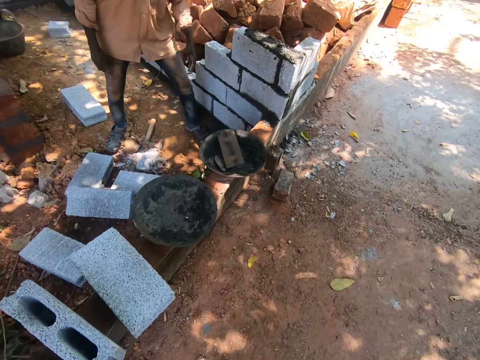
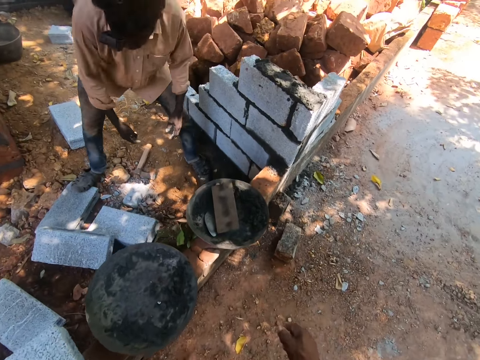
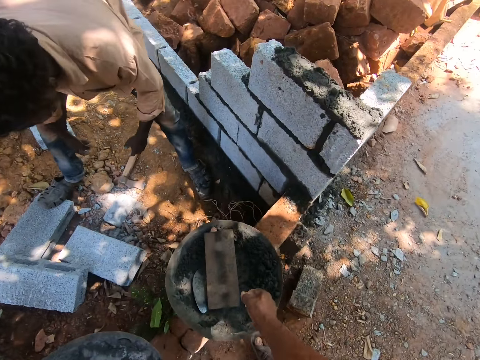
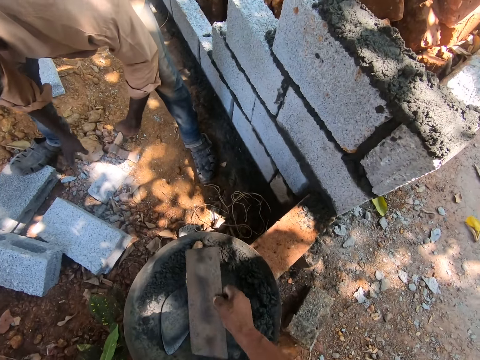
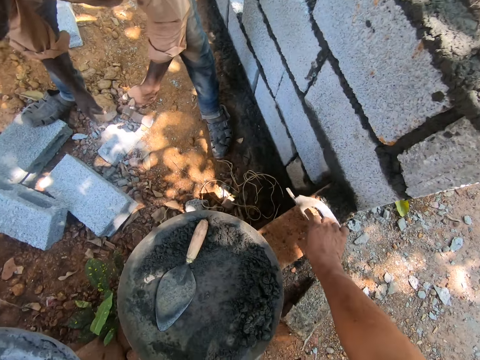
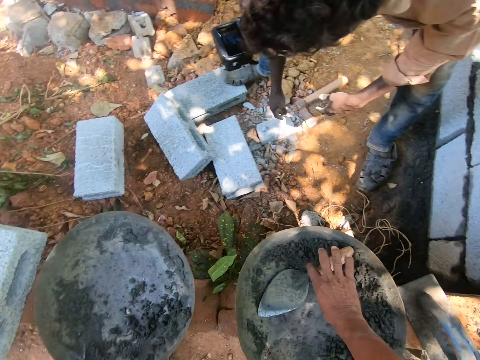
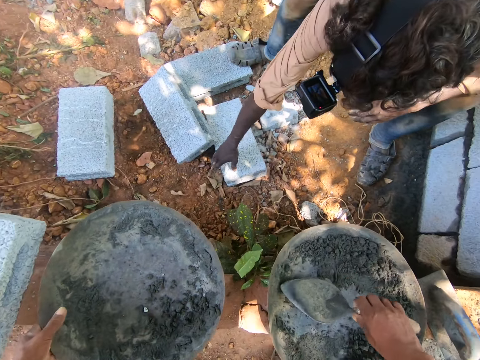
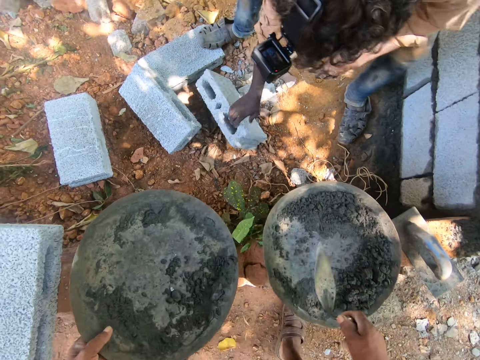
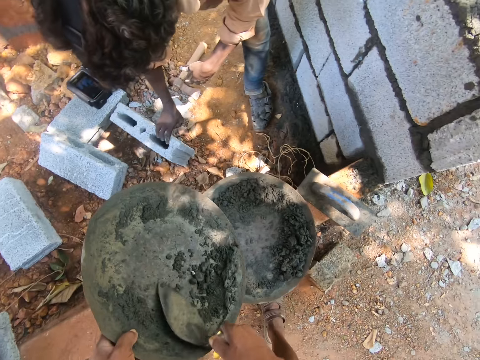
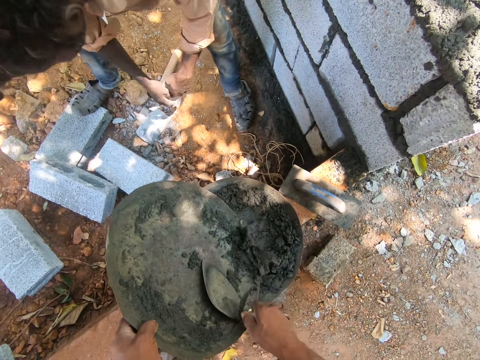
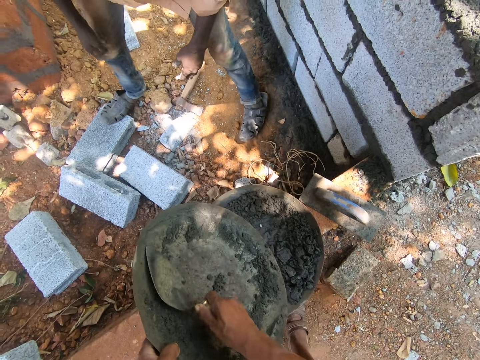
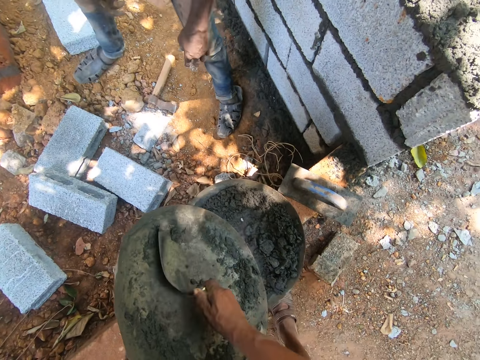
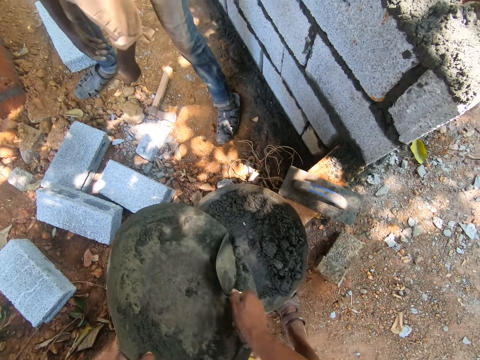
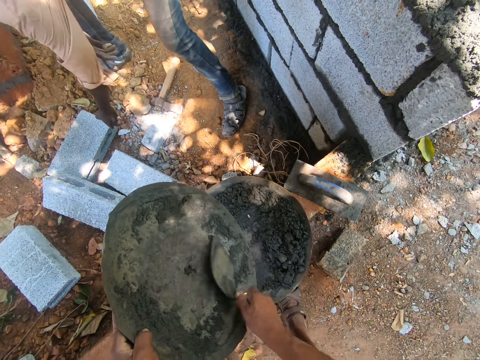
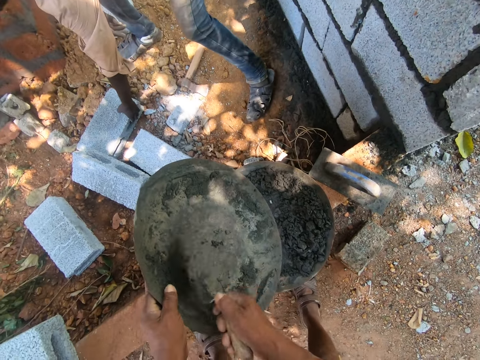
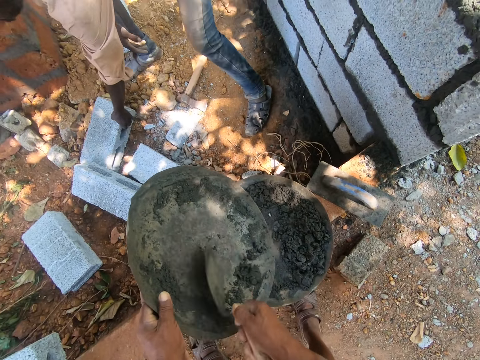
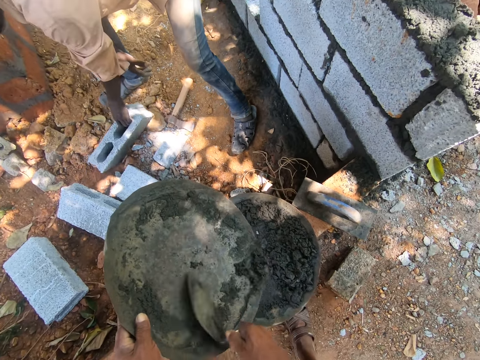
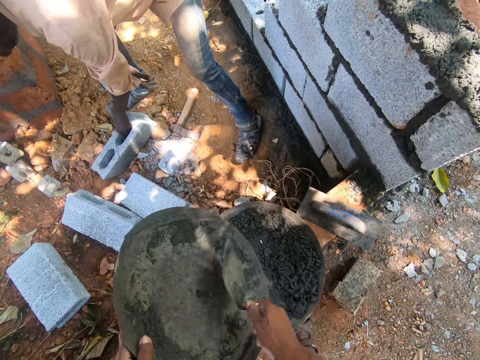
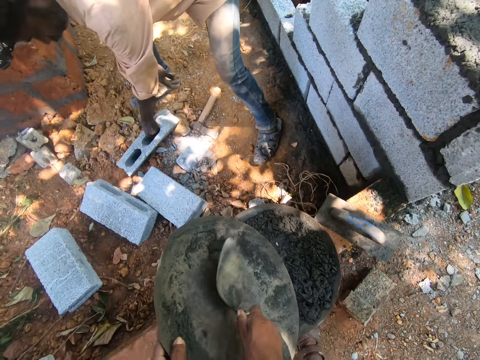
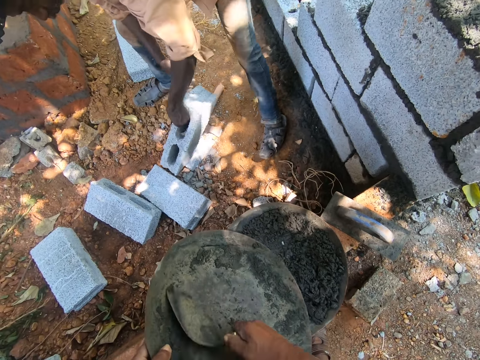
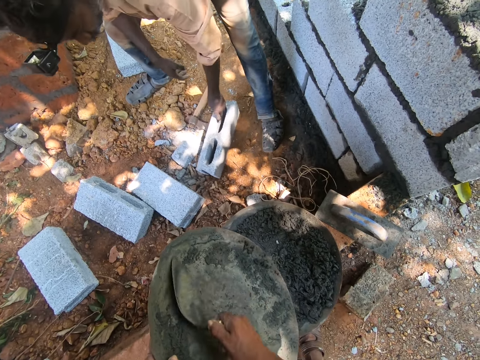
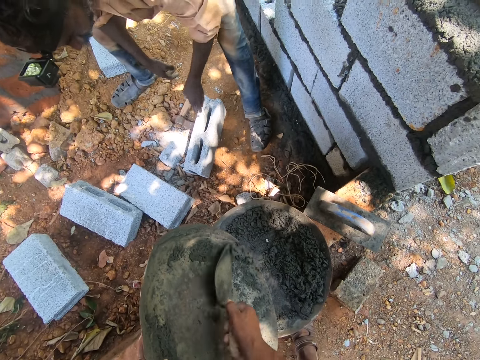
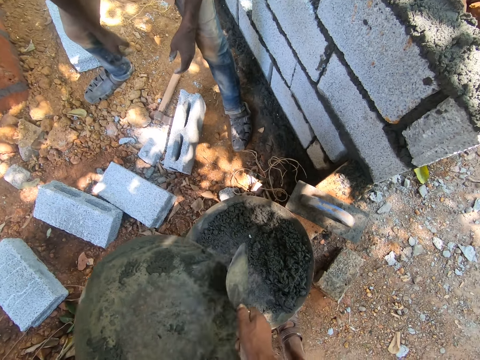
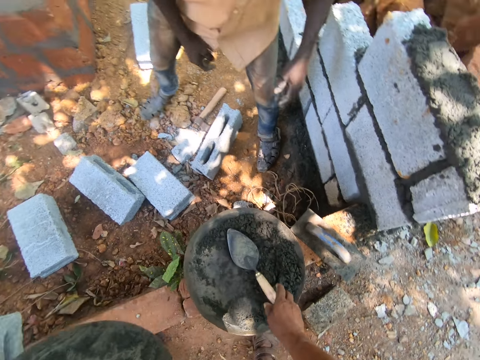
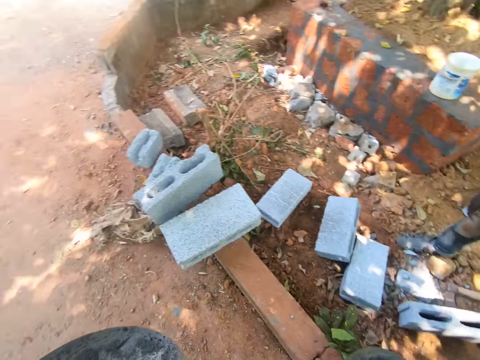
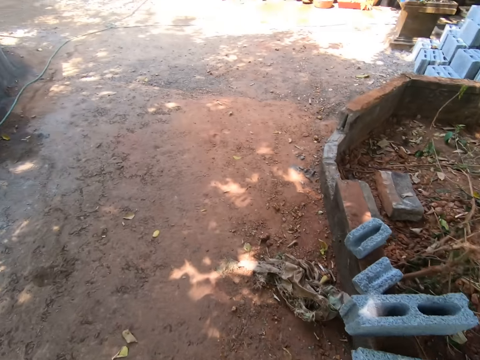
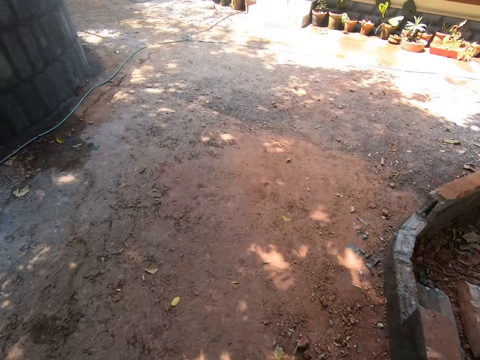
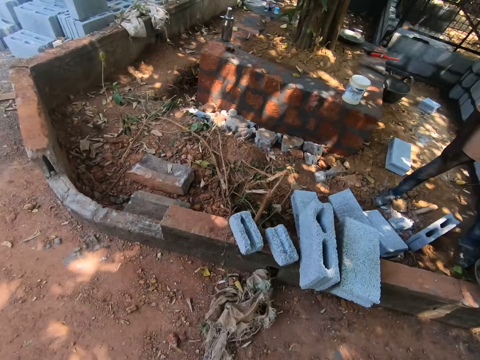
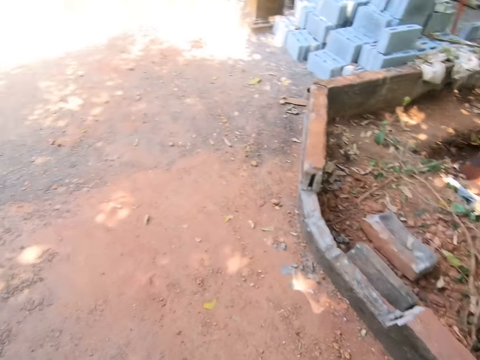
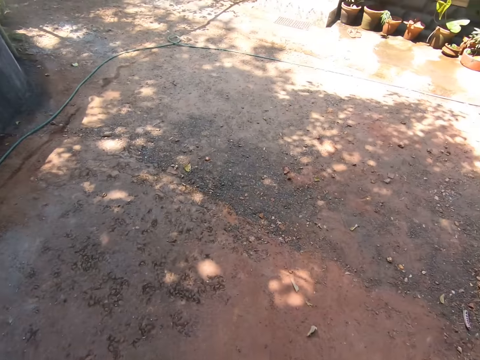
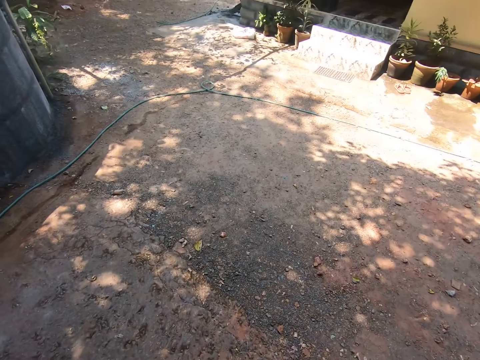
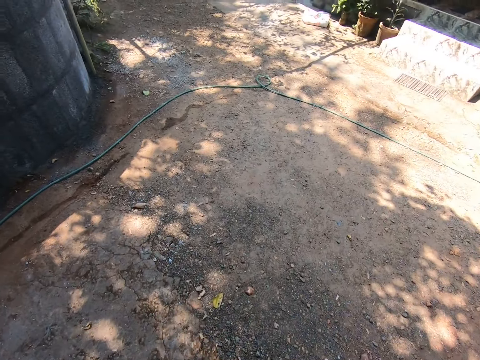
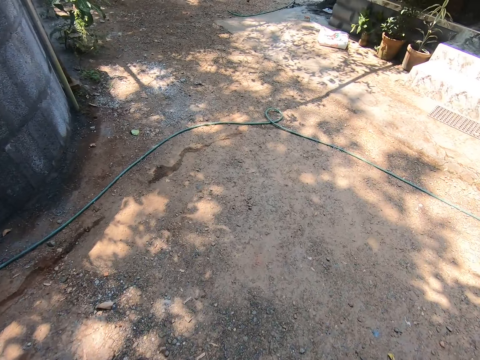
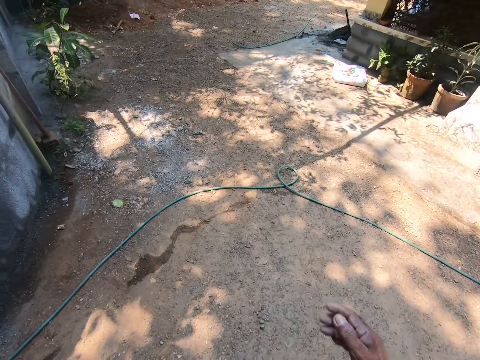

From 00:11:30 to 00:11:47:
The camera wearer picks the wooden float from the cement pan with his right hand. He places the wooden float on the short wall with his right hand. He picks the trowel from the cement pan with his right hand. He lifts the cement pan from the short wall with his left hand. The man stands a brick with his right hand. The camera wearer scrapes the inner part of the cement pan in his left hand with the trowel in his right hand. He mixes cement. The man lifts a brick from the ground with his left hand and places the brick on the ground with his left hand. The camera wearer places the trowel in the cement pan on the short wall with his right hand. He walks towards an exit.

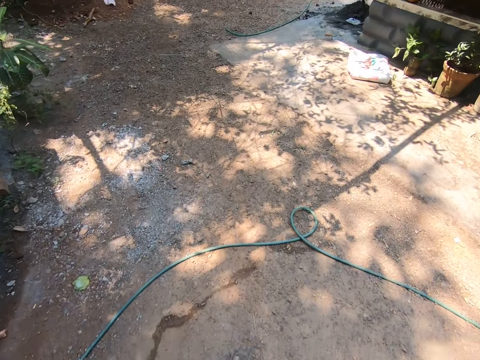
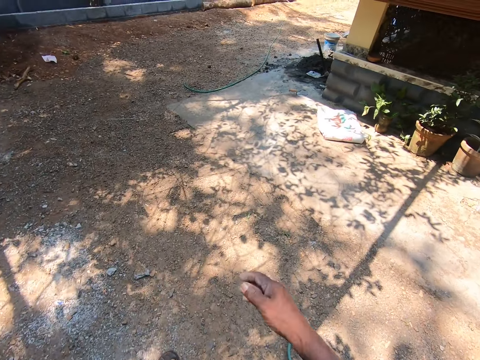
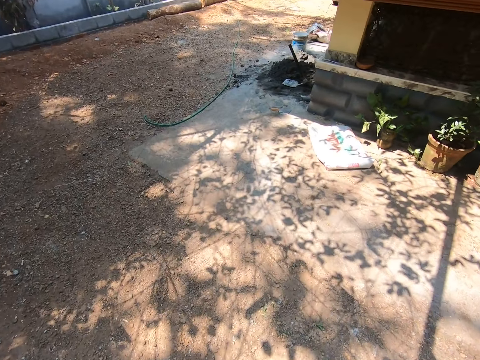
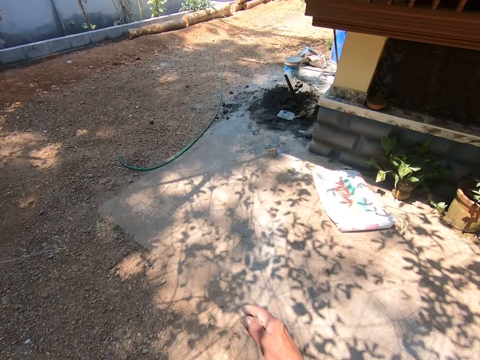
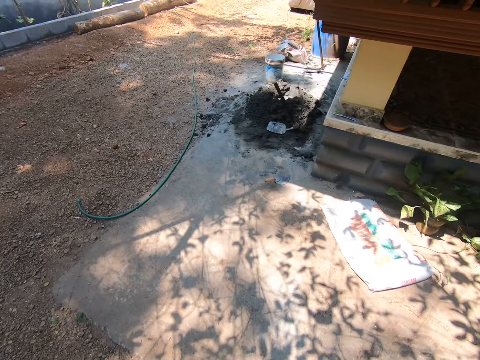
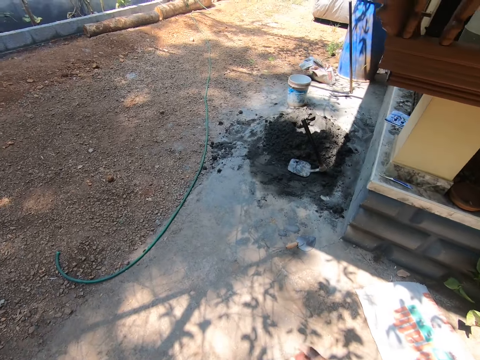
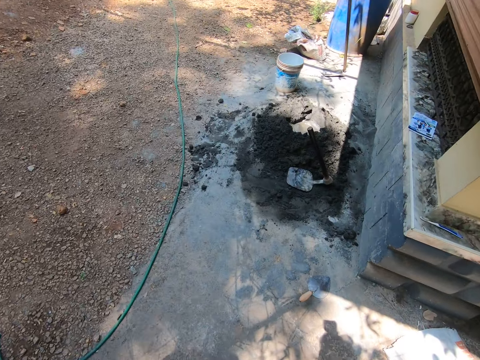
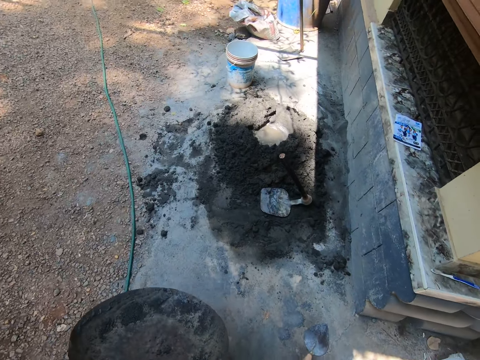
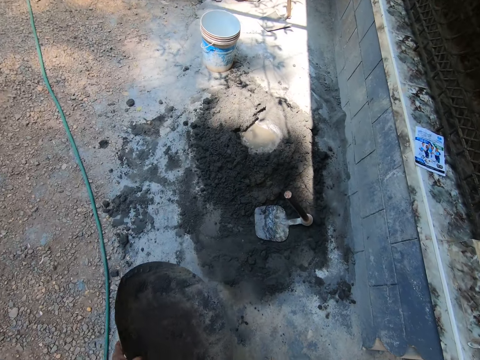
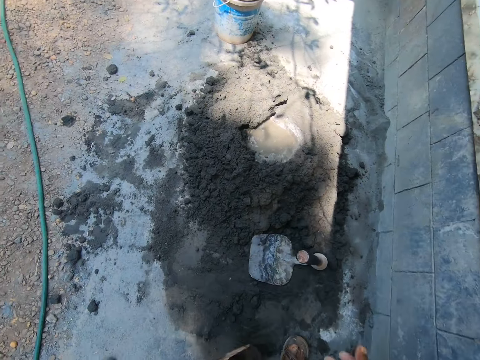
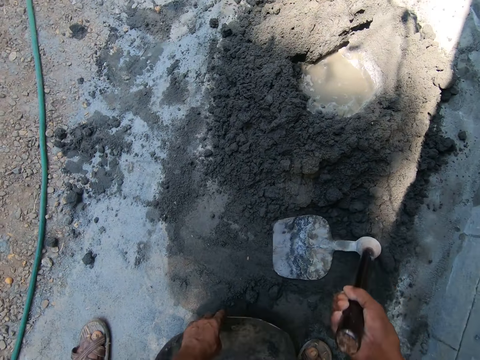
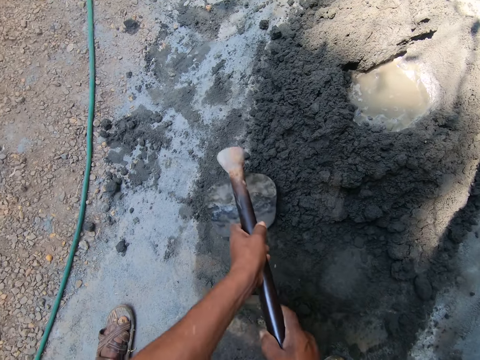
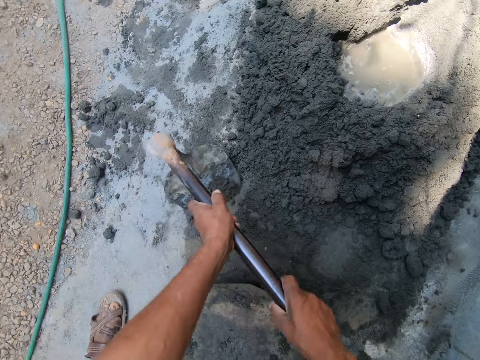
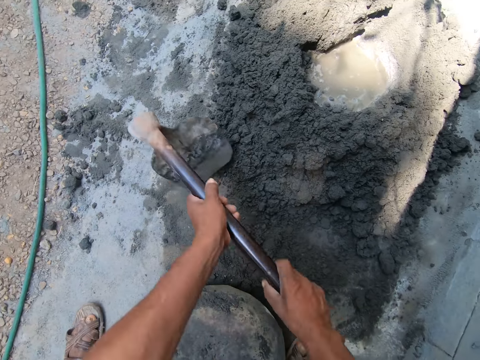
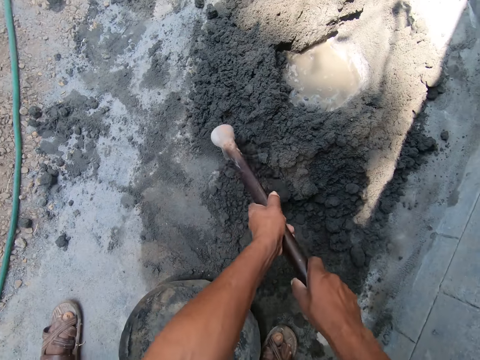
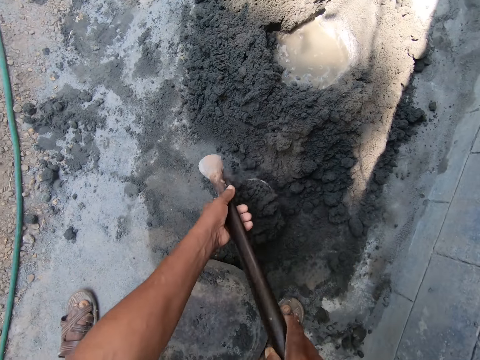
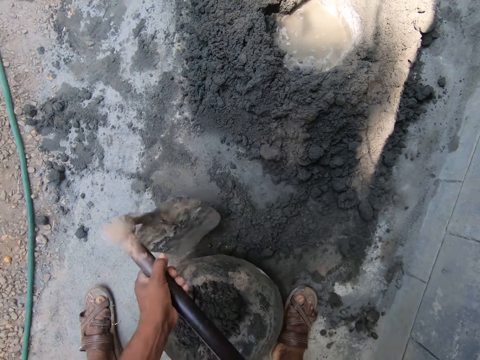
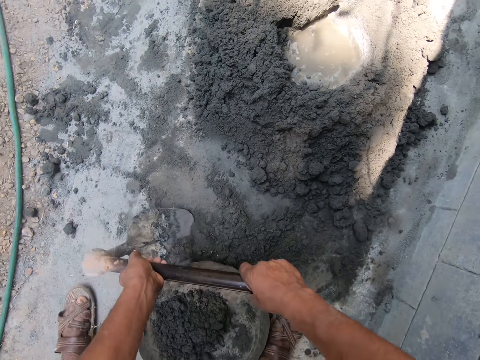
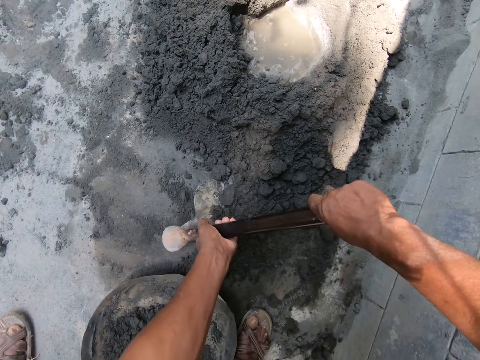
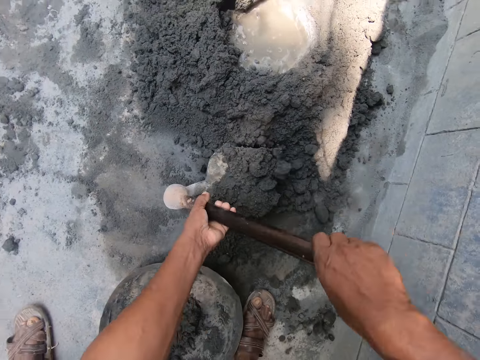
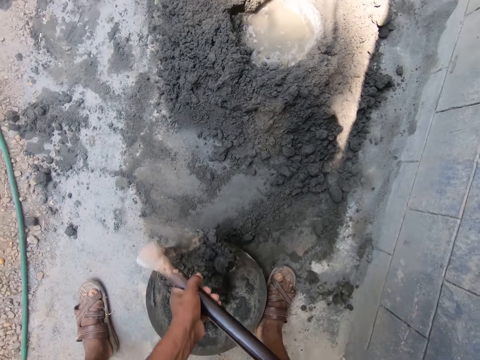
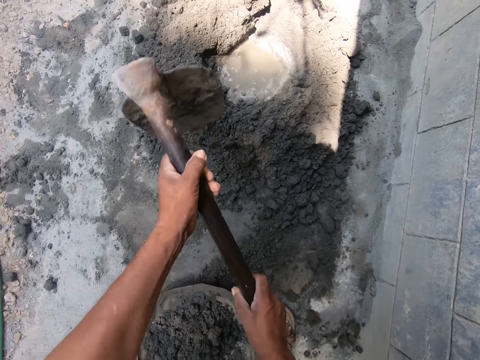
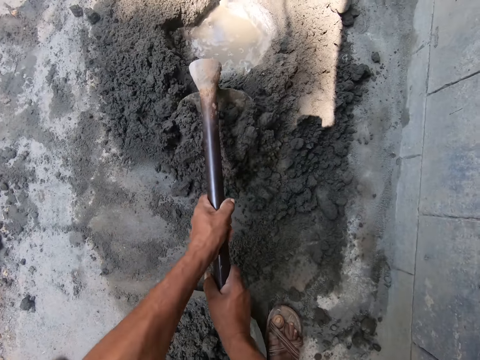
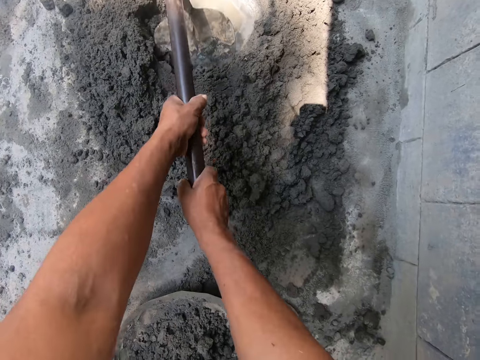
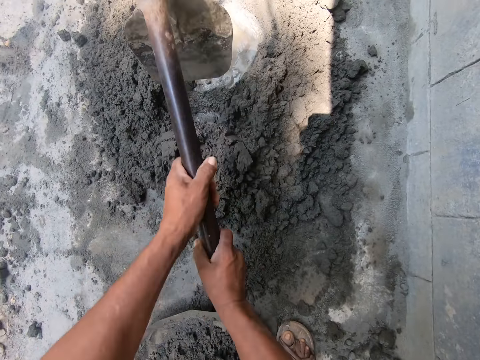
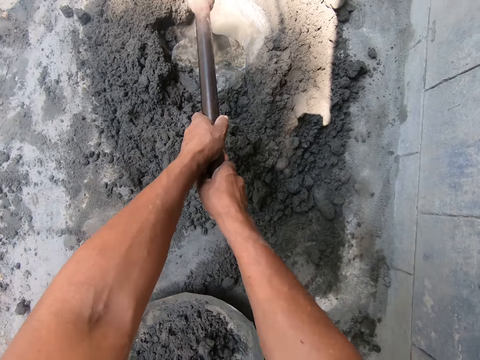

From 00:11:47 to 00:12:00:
The camera wearer drops the cement pan or basin bowl on the ground with his left hand. He picks up a hoe from a cement mix with his right hand. He holds the hoe in his hands. He gathers cement mix from the ground into the cement pan with the hoe in his hands. He mixes cement. He mixes cement again. He puts cement in the basin bowl.
